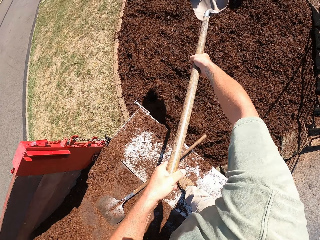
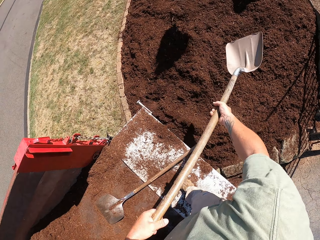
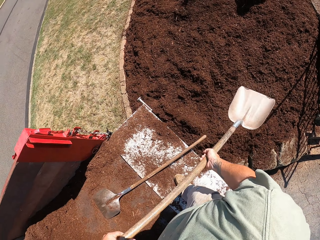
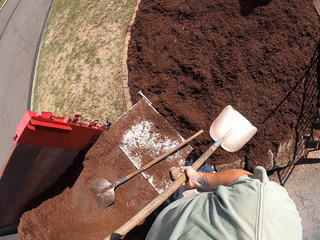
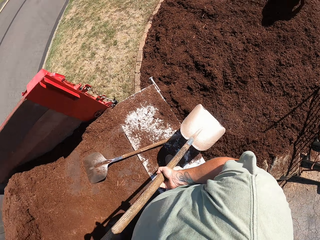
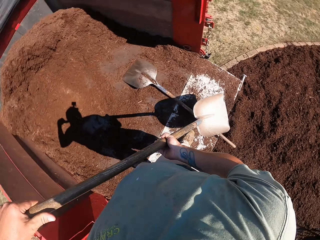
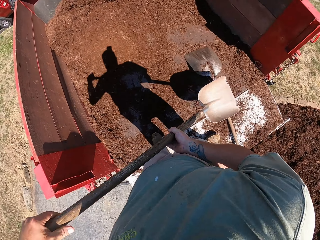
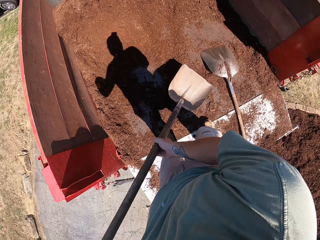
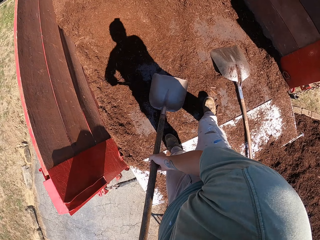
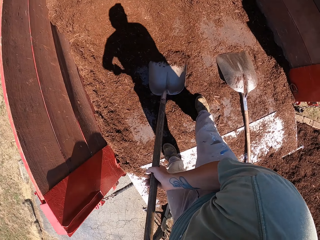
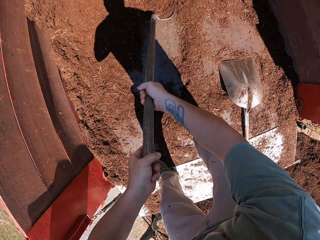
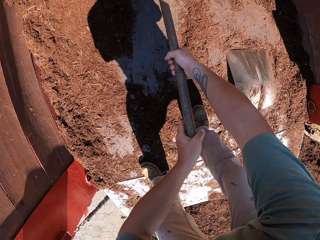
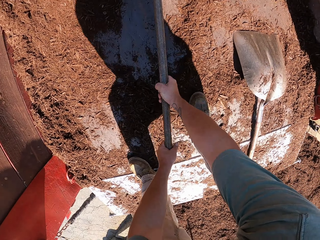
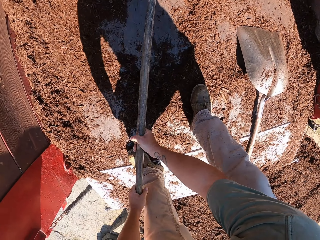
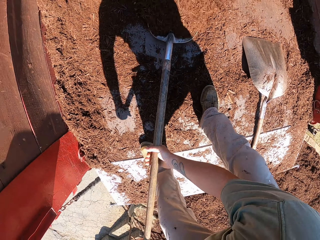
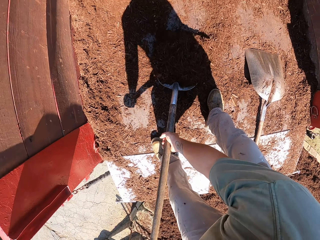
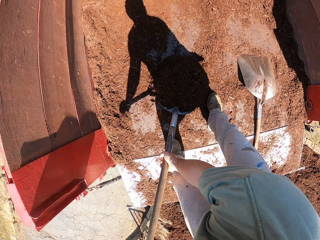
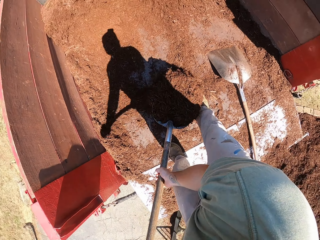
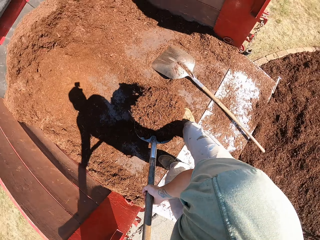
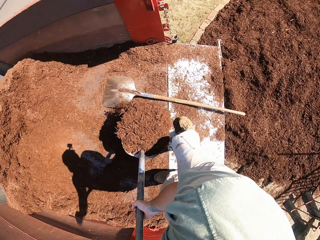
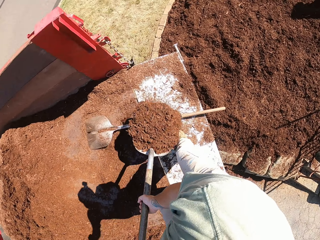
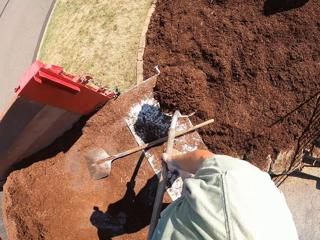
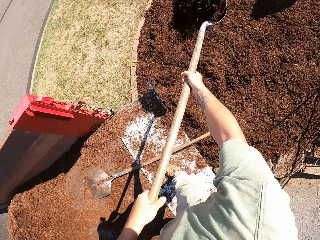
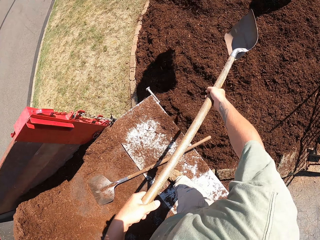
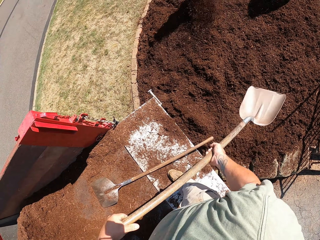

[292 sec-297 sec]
The camera wearer pours out soil from the vehicle to the ground.

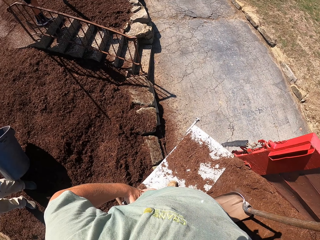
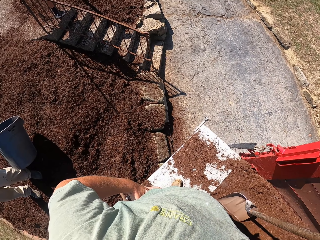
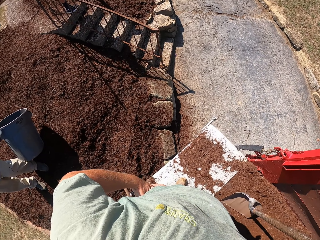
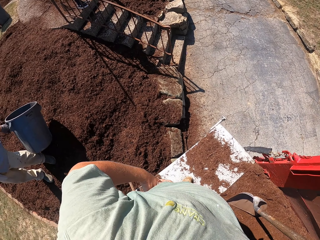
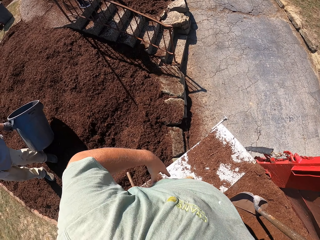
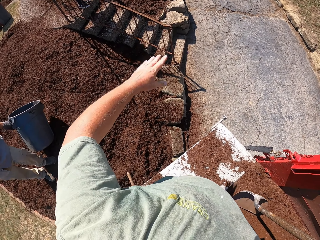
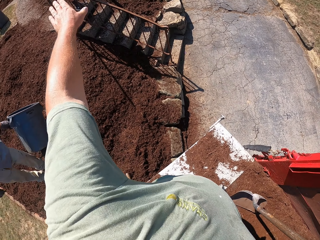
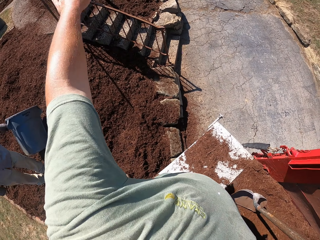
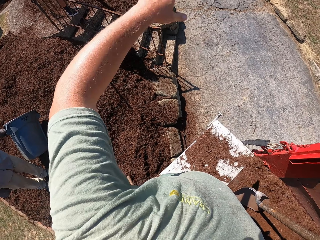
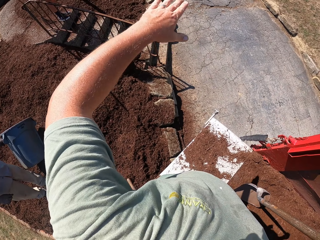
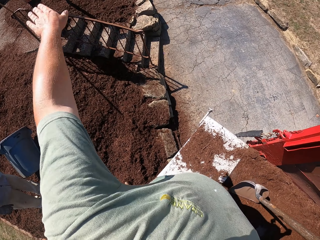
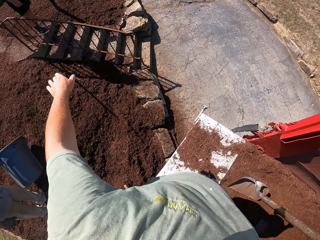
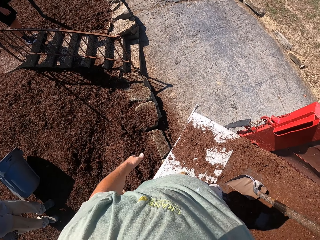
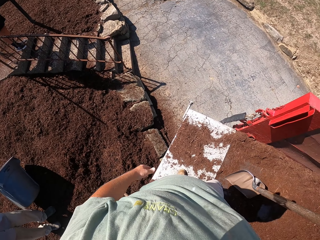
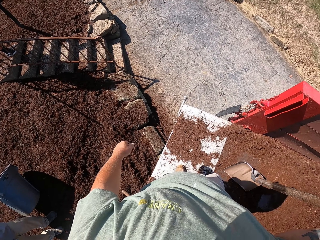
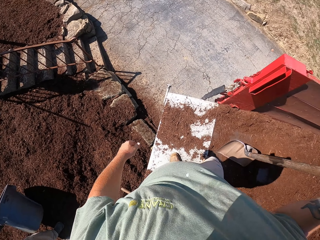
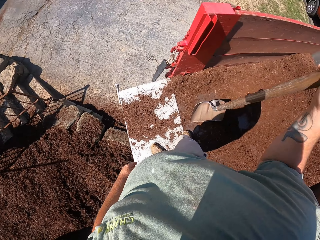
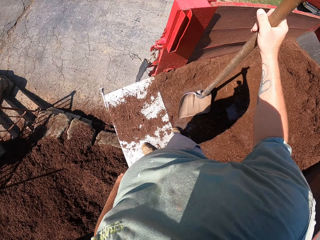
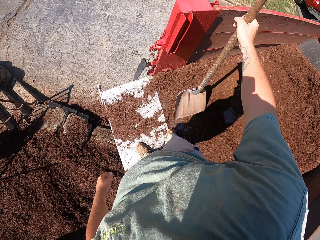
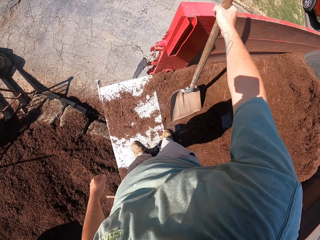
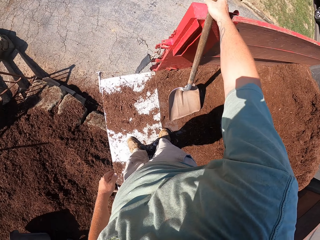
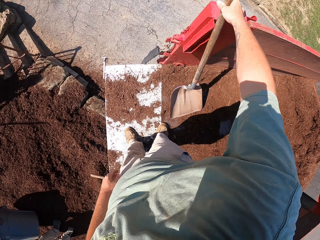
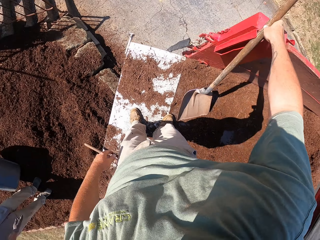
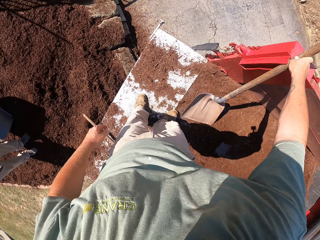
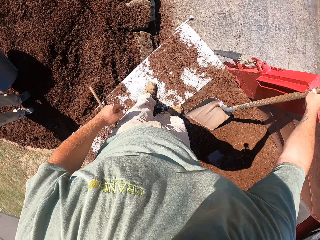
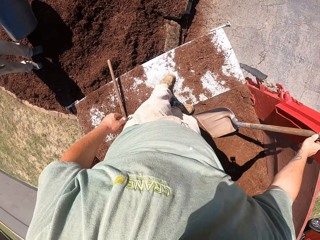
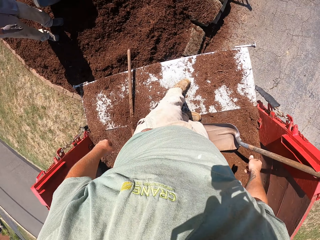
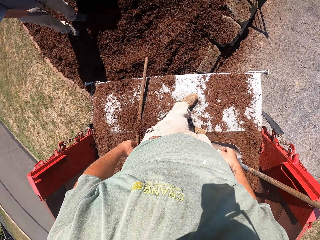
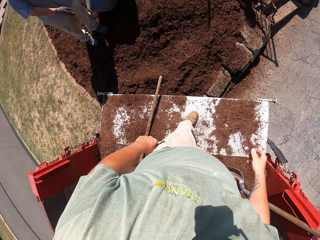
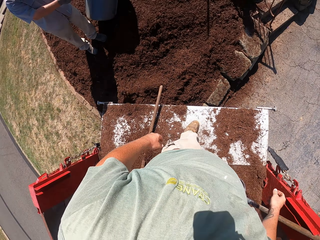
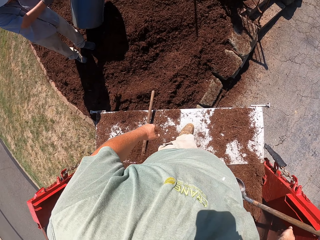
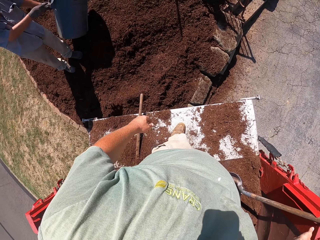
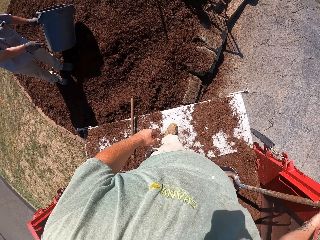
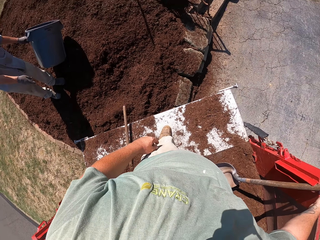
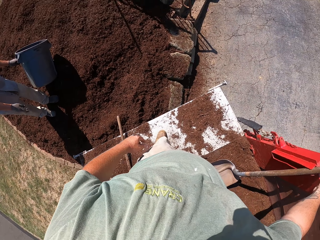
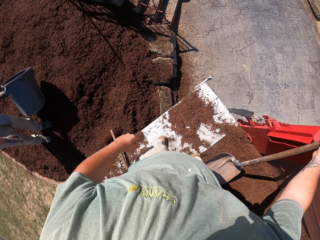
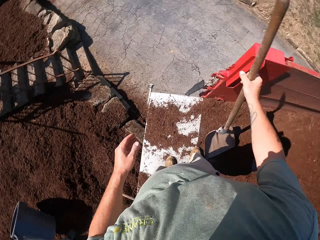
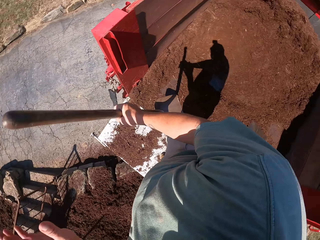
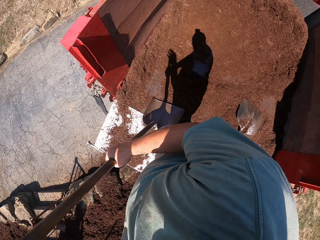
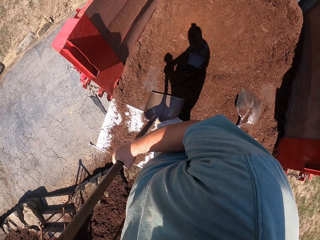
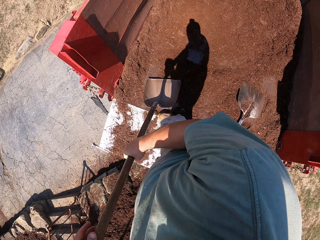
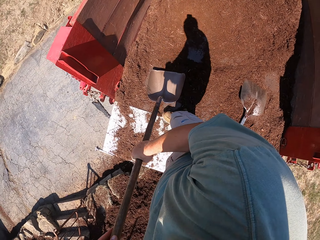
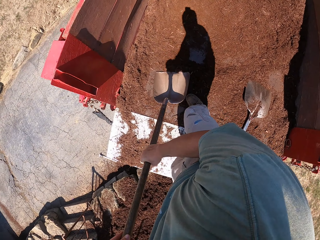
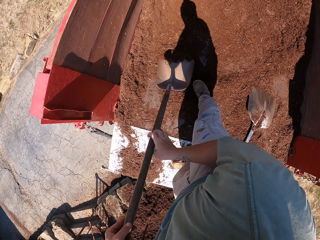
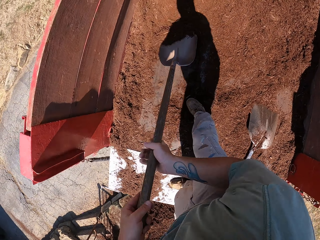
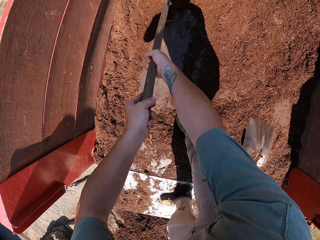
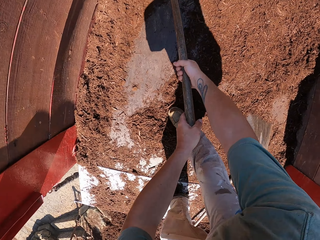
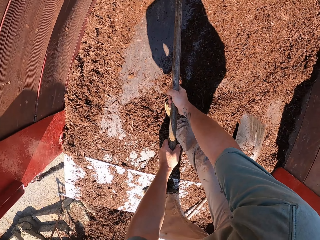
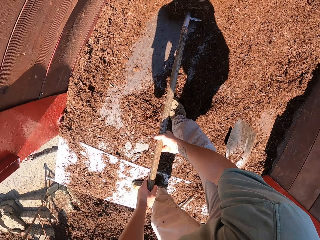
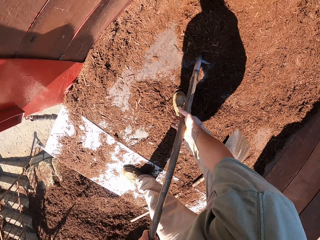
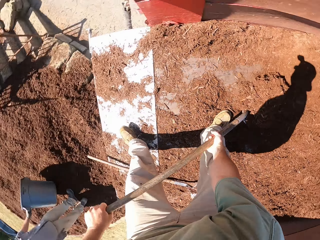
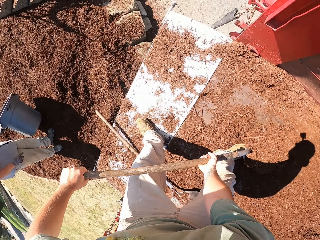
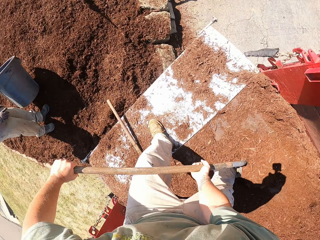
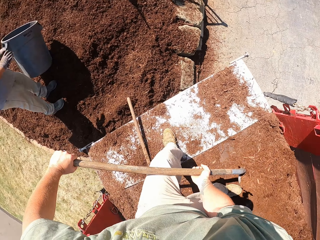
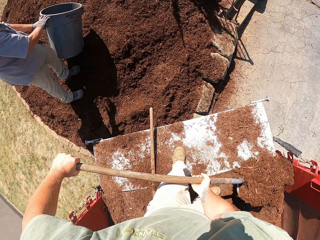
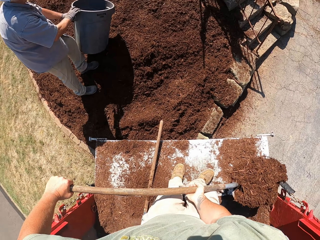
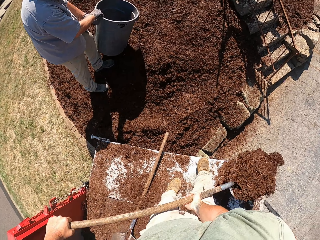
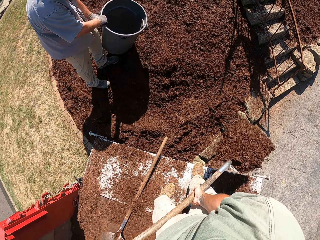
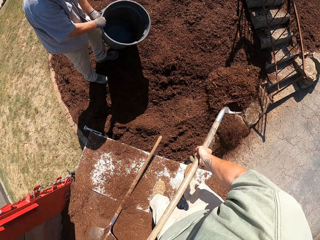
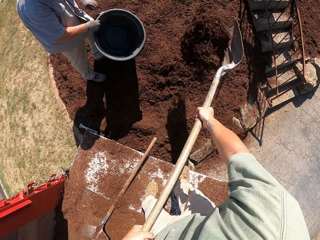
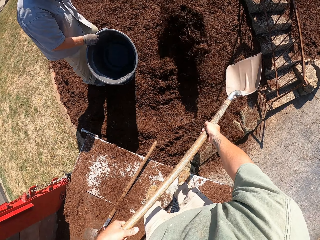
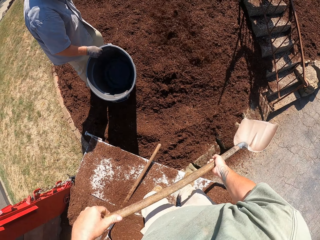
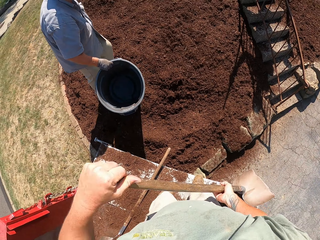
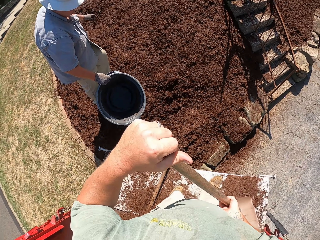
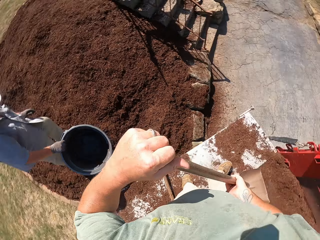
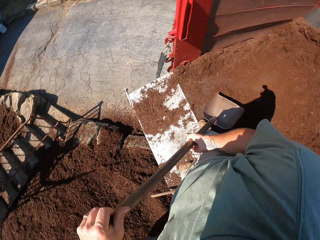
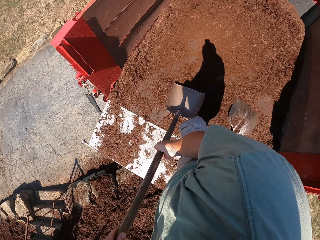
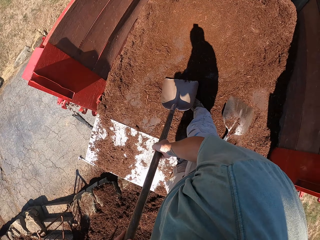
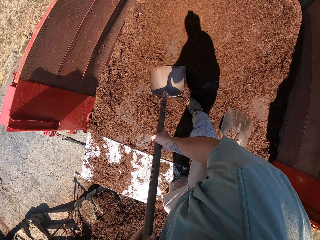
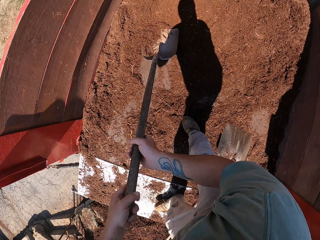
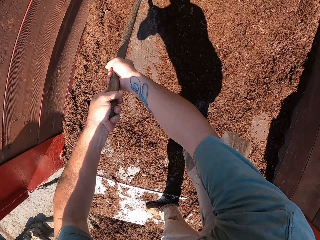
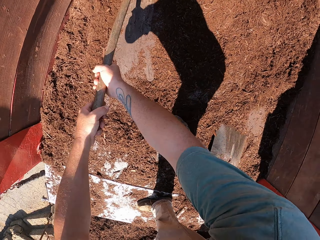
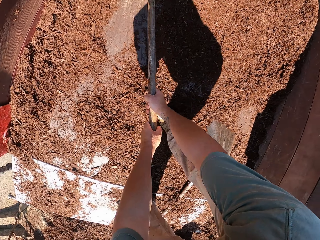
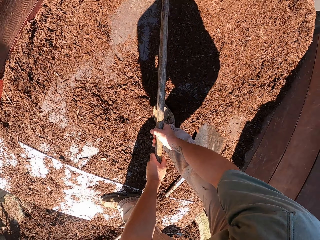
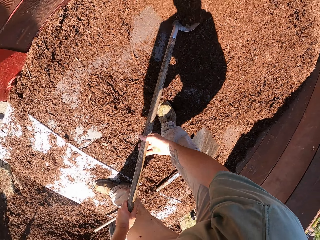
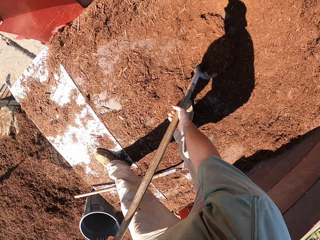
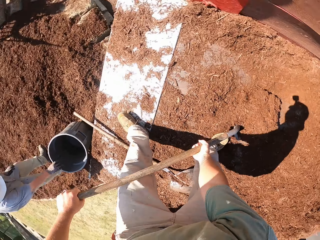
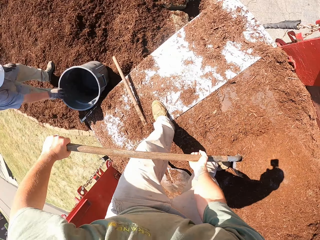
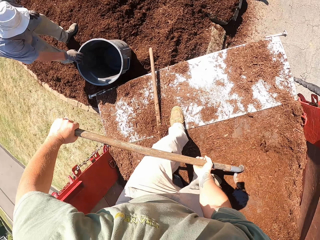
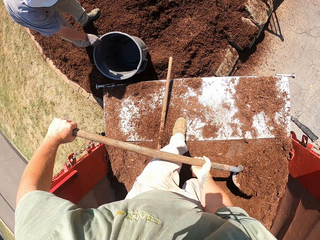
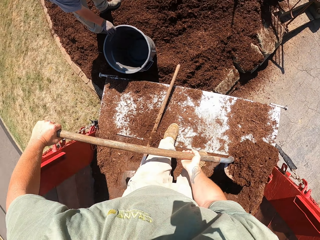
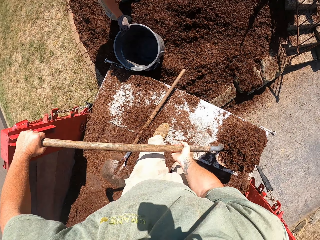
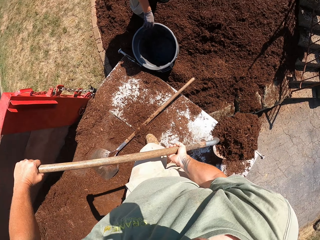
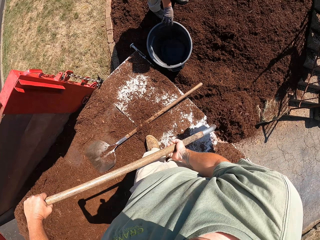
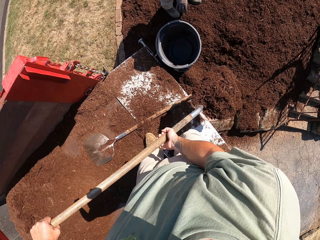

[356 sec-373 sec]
The camera wearer talks to a man. They stand while holding the spade. They ditch the shovel. They pour out soil from the vehicle to the ground.
